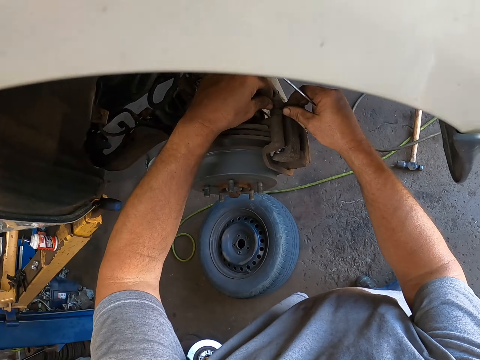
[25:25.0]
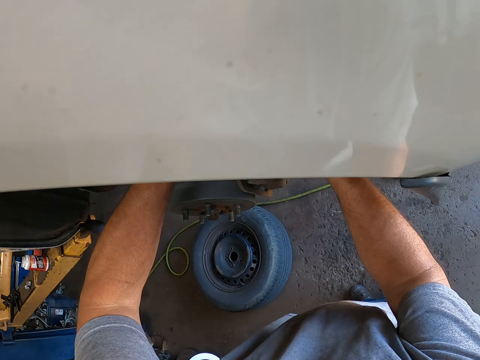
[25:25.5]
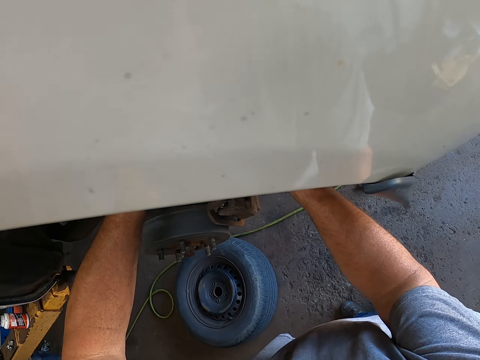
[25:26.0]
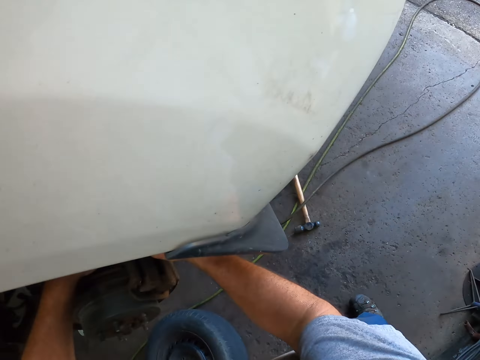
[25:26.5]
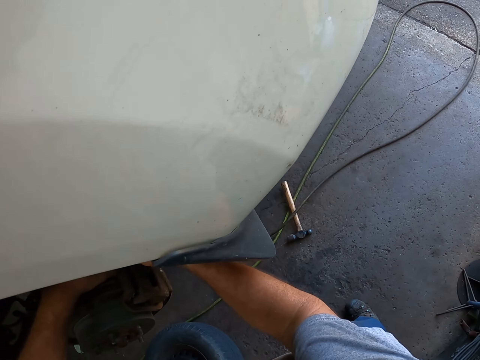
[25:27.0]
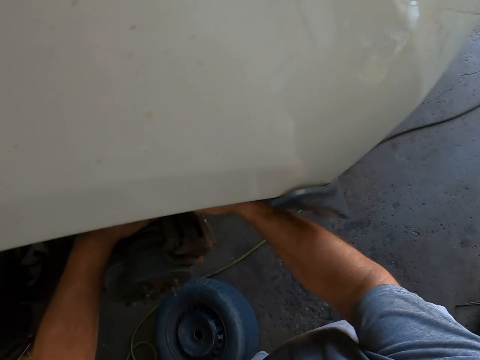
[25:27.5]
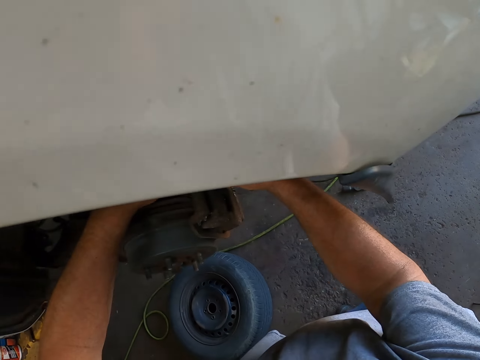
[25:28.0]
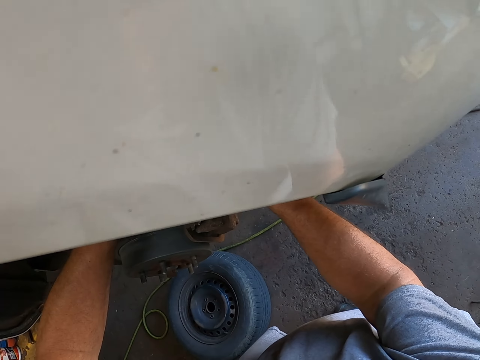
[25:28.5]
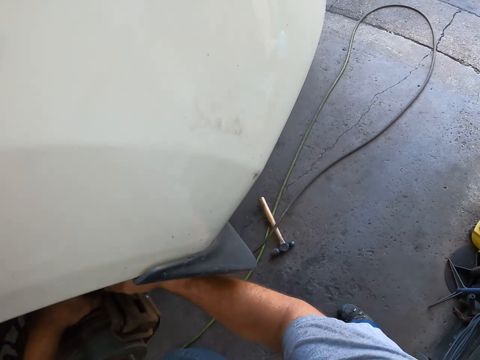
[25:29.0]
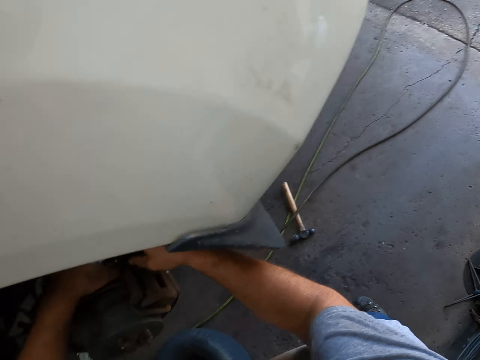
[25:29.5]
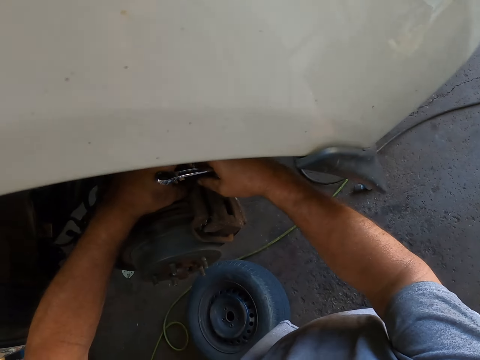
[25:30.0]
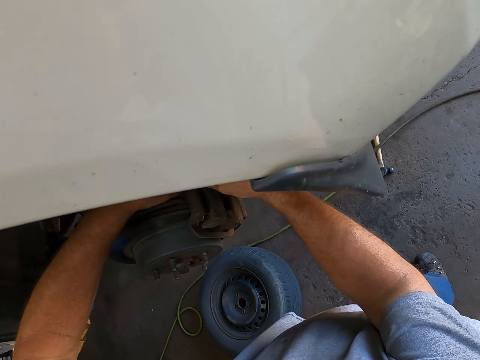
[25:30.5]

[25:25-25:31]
The camera wearer tightens the bolt with his hand.

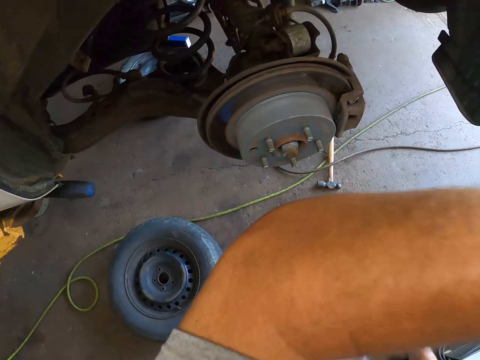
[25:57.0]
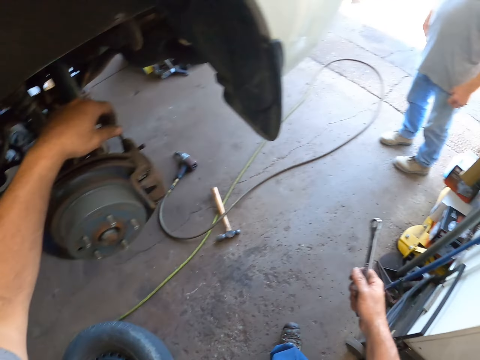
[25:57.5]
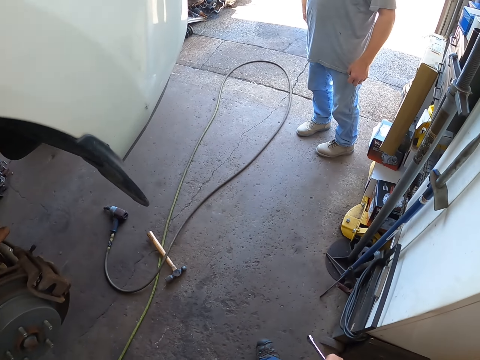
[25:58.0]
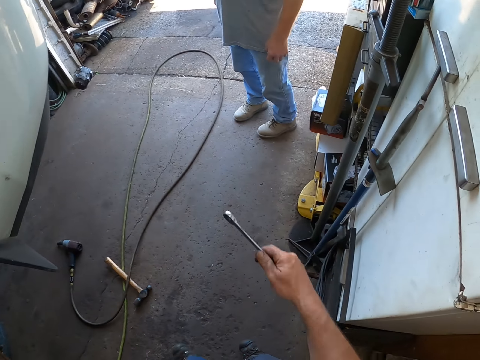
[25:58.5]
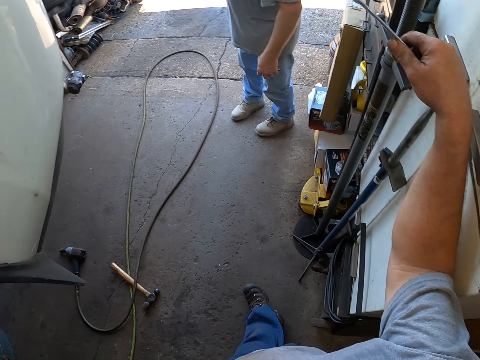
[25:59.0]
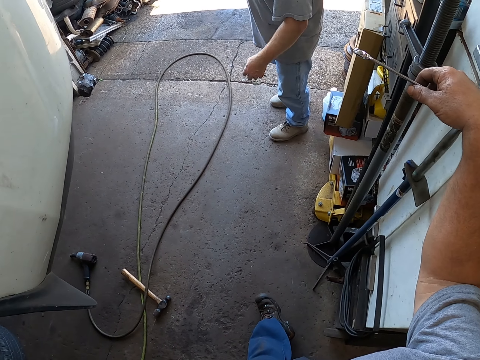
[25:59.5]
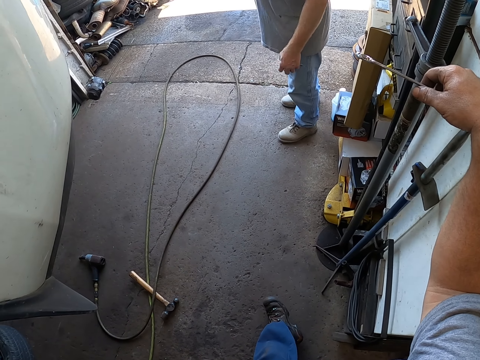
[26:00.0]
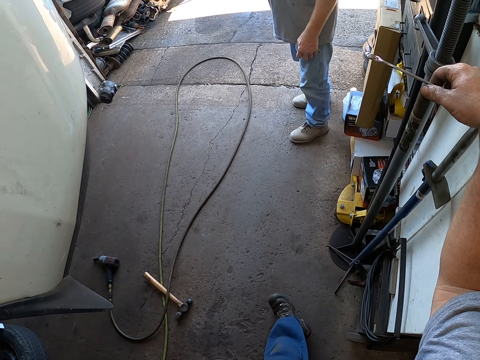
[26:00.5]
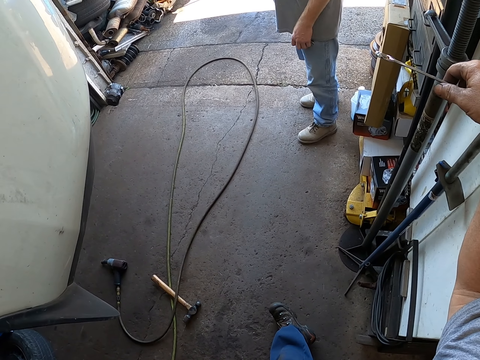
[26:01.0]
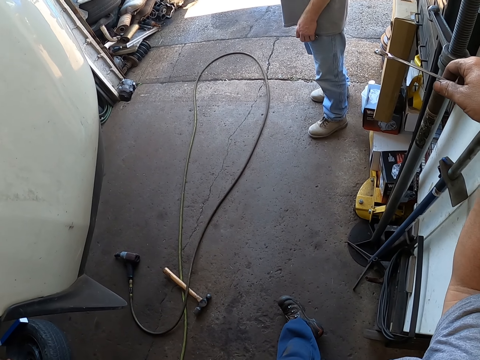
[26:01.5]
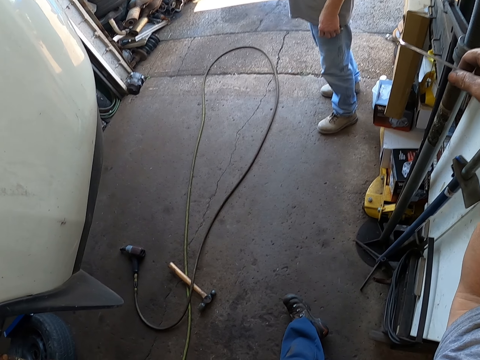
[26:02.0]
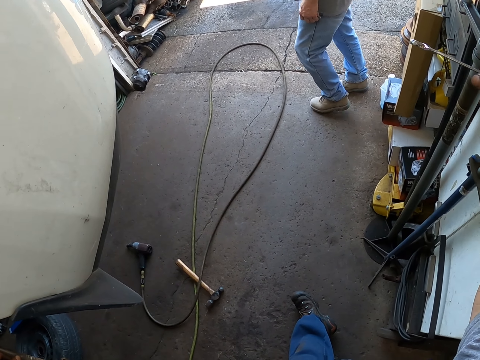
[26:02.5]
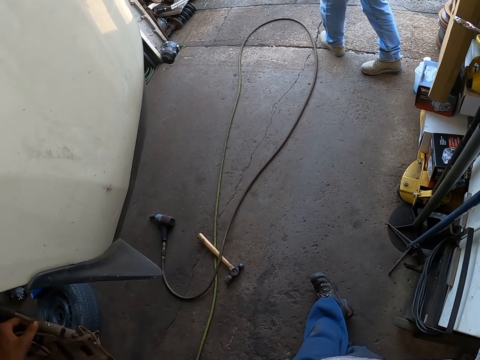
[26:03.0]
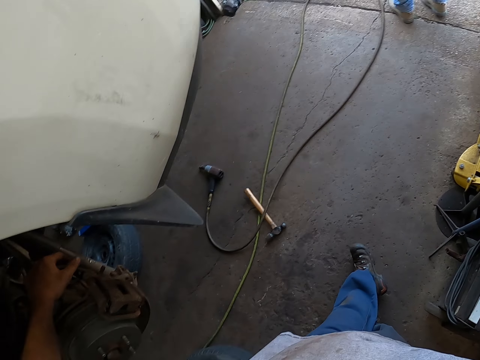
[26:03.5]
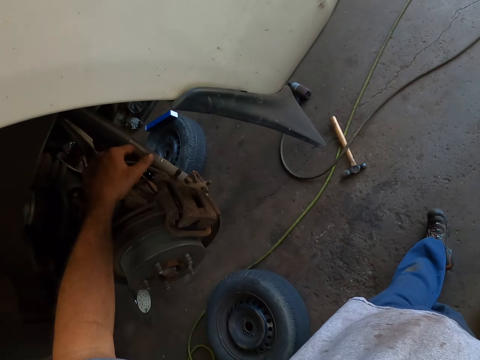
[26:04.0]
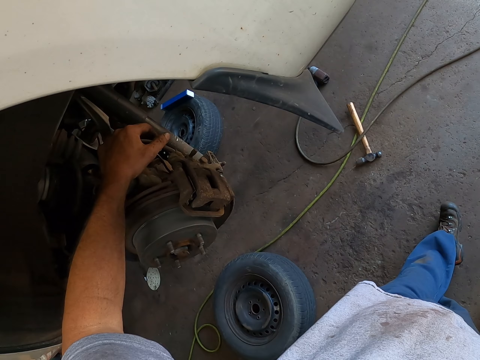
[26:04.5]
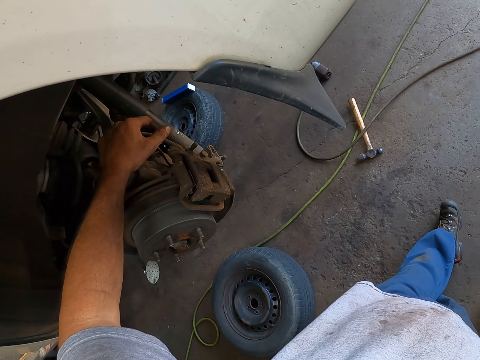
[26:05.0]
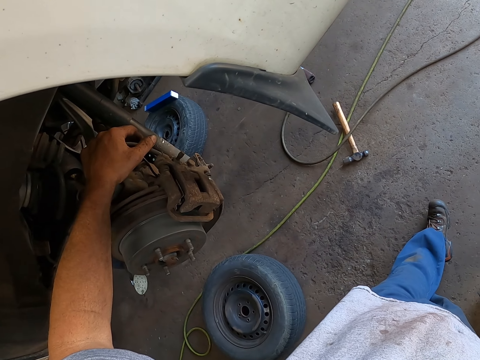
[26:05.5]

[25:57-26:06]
The camera wearer talks to a man.

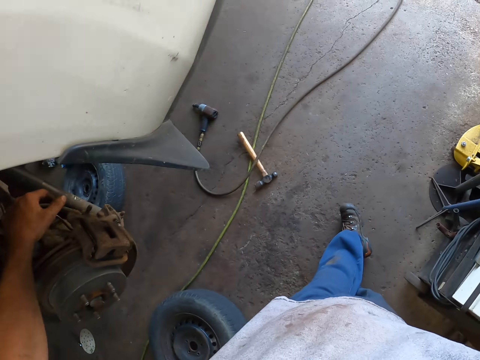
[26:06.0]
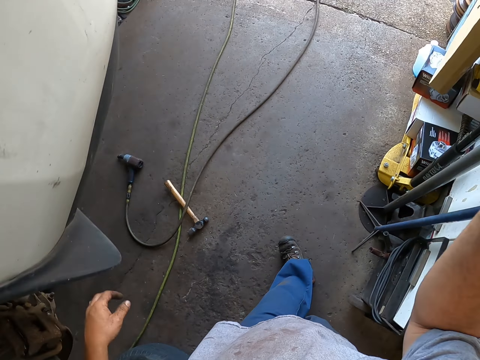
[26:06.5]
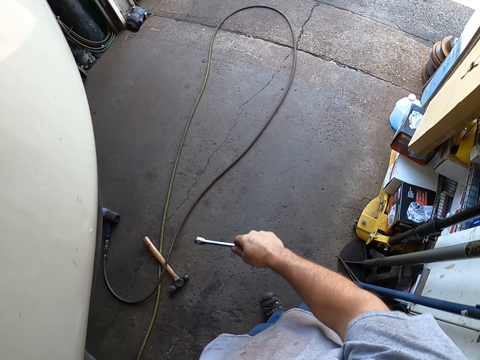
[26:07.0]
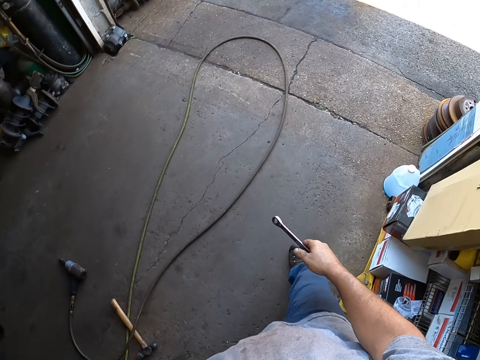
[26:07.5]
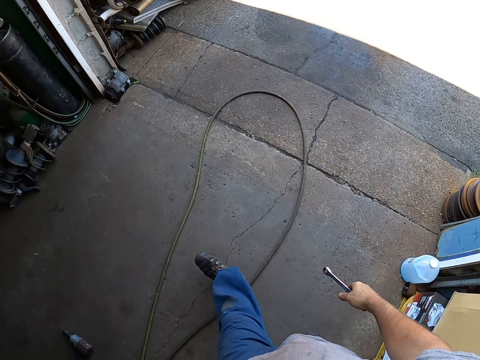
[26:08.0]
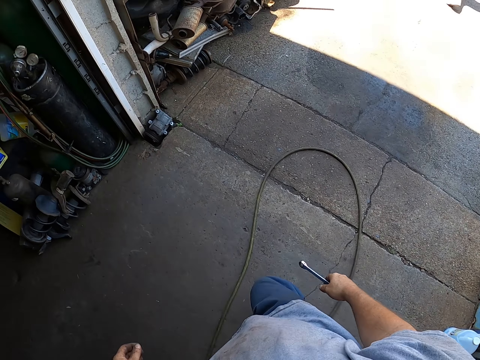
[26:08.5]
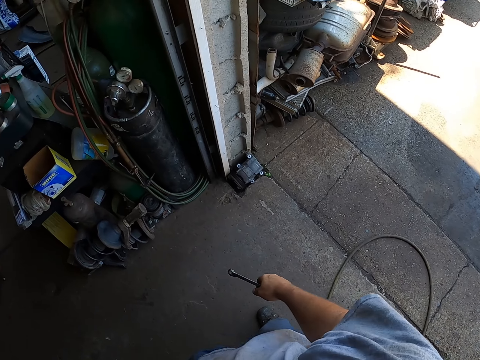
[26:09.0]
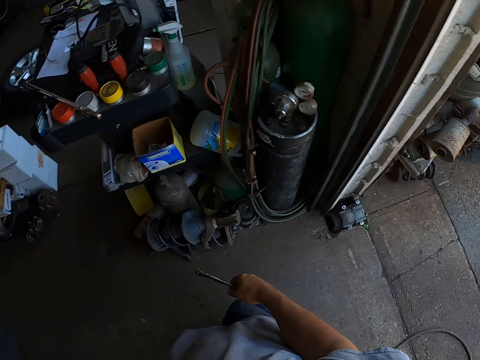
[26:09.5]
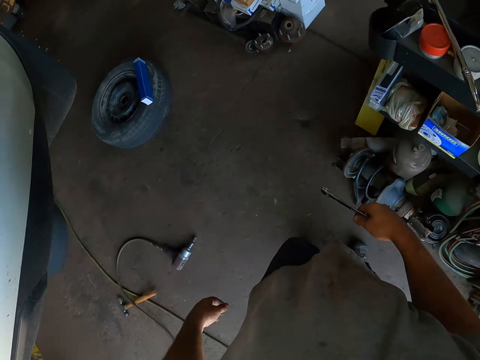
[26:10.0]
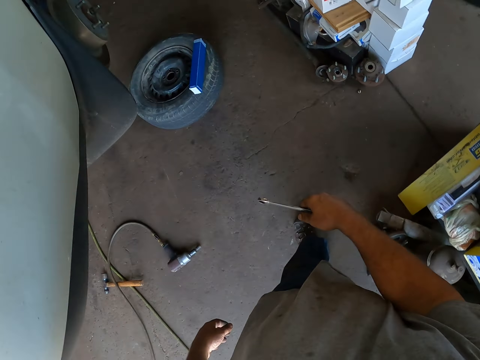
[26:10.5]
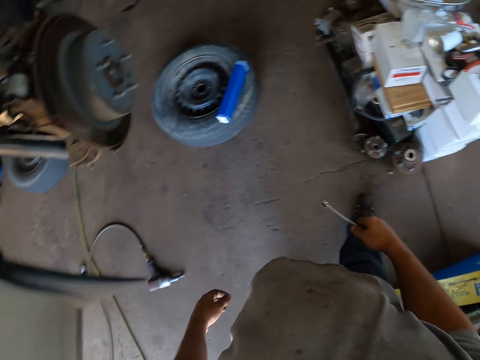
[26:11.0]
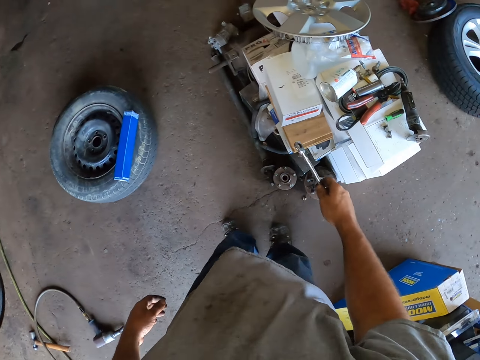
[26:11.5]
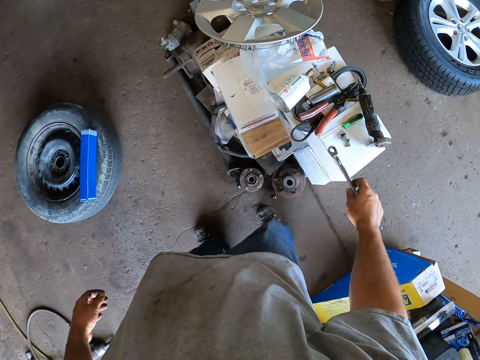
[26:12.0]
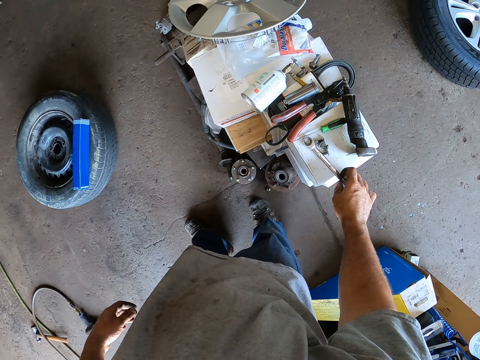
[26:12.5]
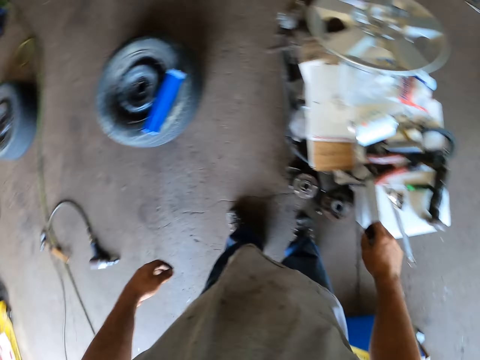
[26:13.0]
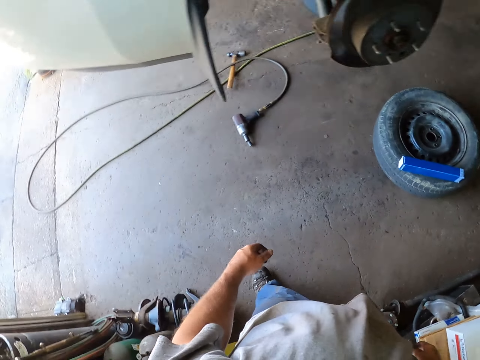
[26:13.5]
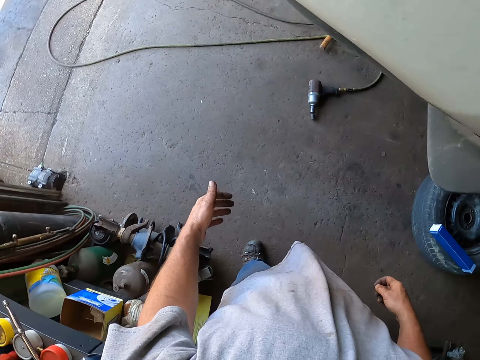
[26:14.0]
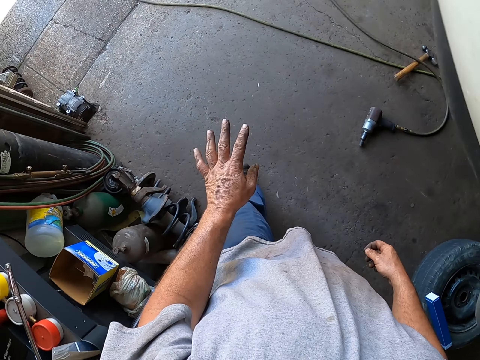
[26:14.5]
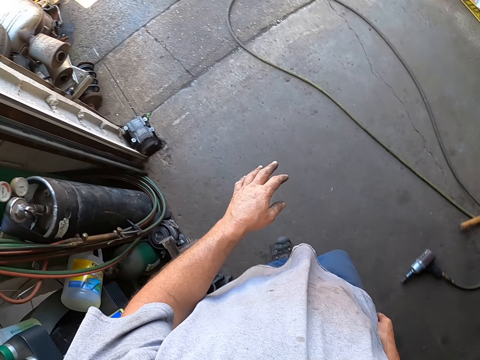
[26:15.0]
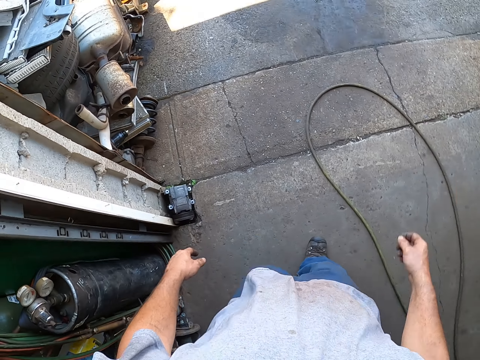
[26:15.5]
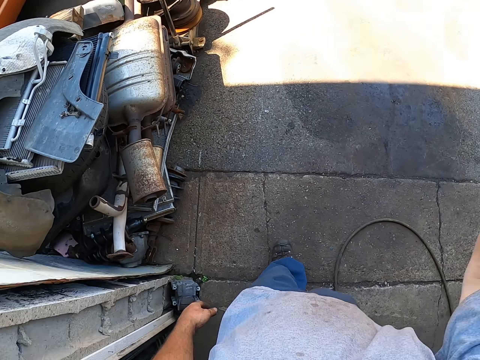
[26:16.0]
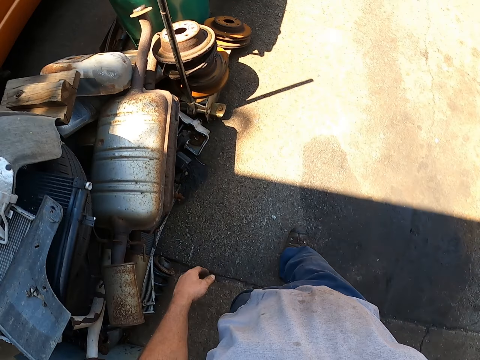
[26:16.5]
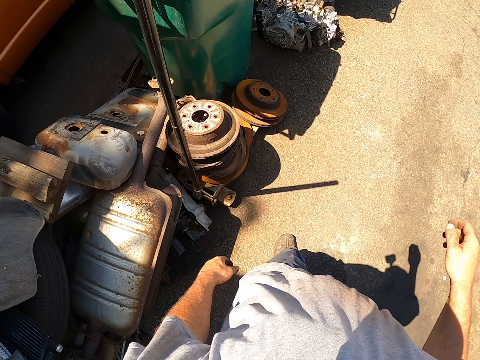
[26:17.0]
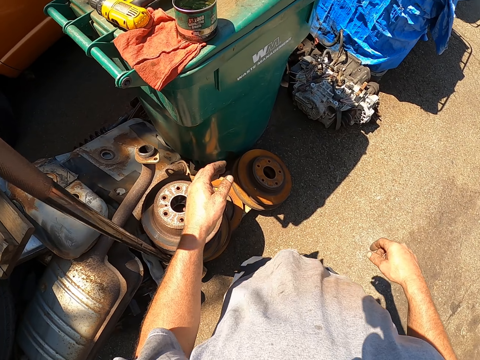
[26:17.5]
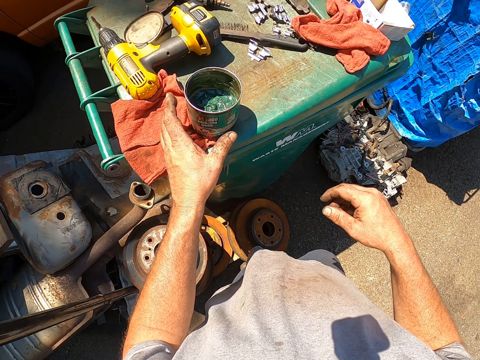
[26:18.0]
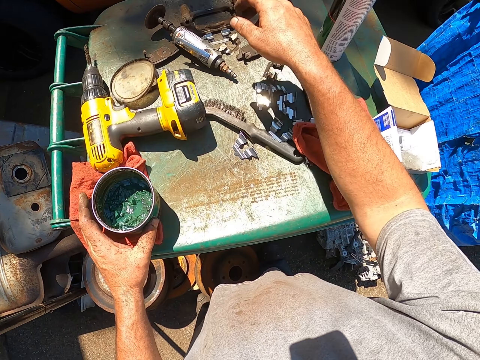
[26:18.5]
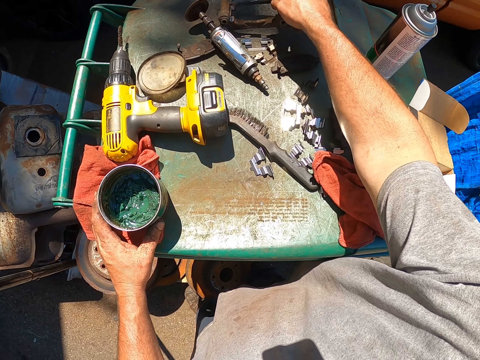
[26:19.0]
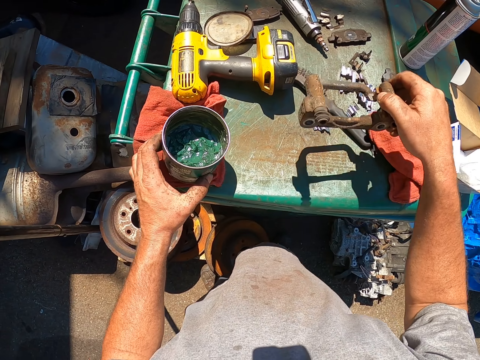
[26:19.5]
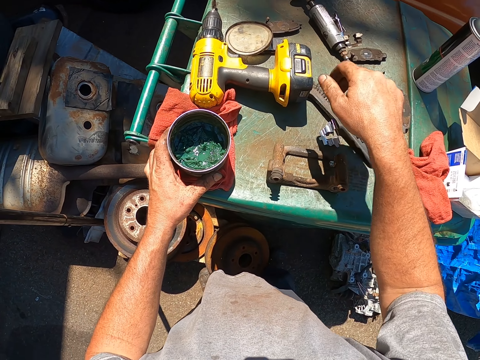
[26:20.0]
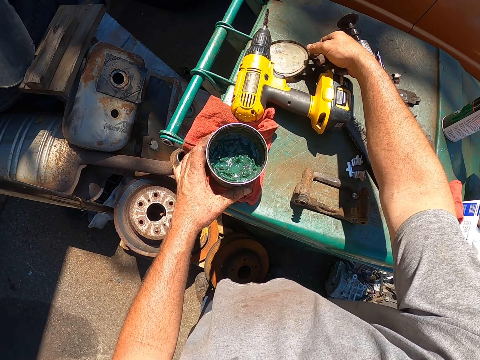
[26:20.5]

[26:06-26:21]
The camera wearer walks around in the garage. They place the wrench on the counter. They walk outside the garage. They pick up the paint from the dustbin. They pick up the metal from the dustbin and put the metal down.
